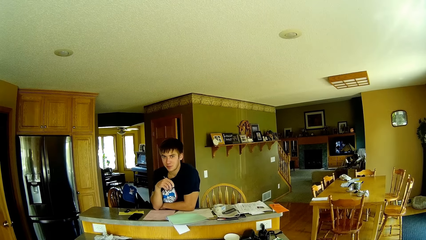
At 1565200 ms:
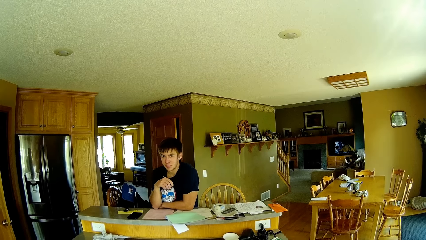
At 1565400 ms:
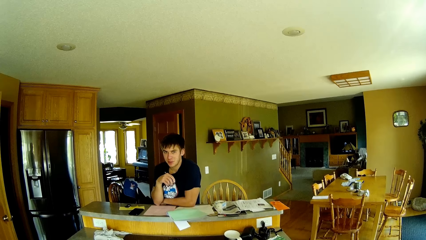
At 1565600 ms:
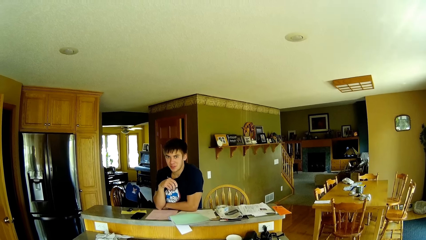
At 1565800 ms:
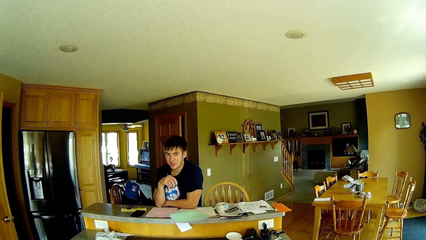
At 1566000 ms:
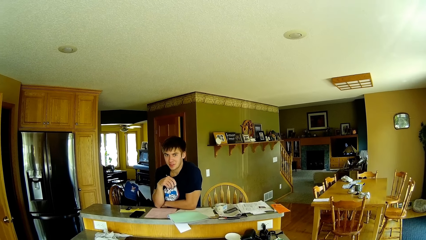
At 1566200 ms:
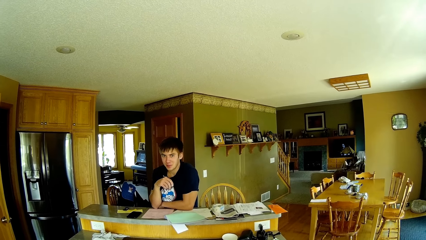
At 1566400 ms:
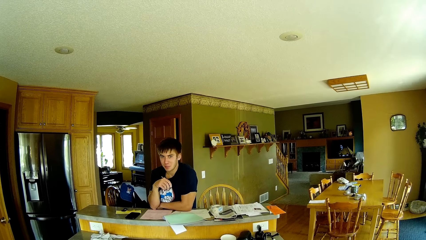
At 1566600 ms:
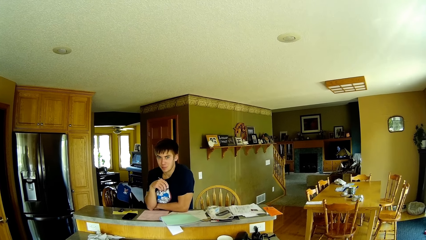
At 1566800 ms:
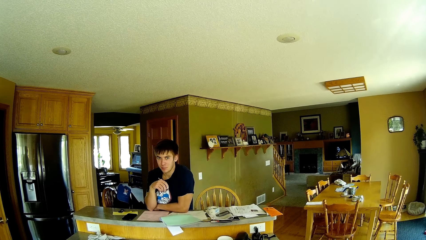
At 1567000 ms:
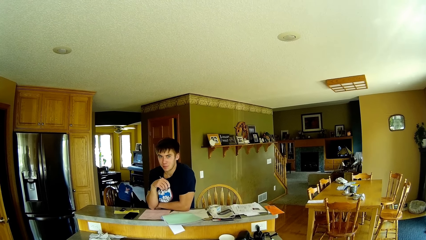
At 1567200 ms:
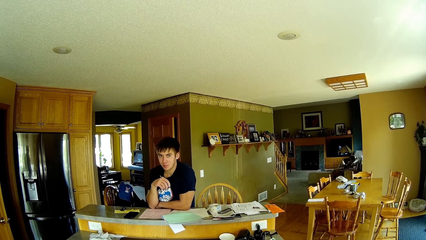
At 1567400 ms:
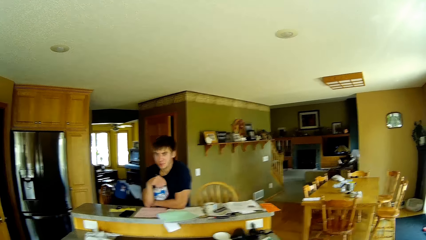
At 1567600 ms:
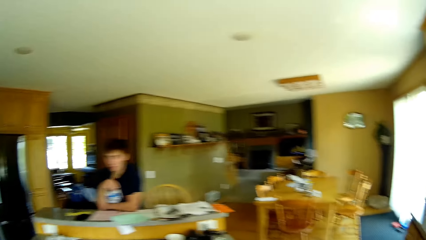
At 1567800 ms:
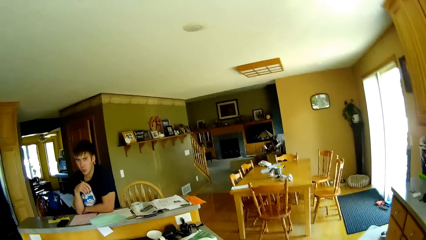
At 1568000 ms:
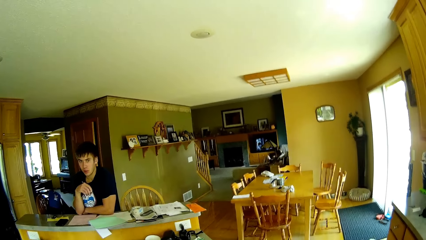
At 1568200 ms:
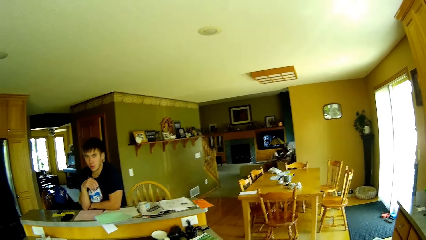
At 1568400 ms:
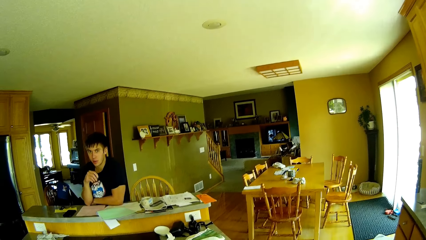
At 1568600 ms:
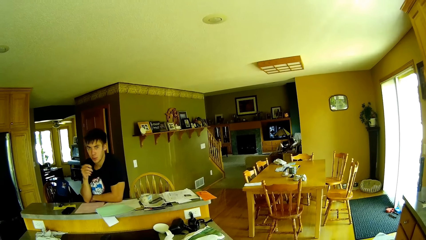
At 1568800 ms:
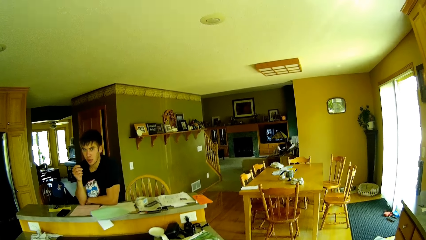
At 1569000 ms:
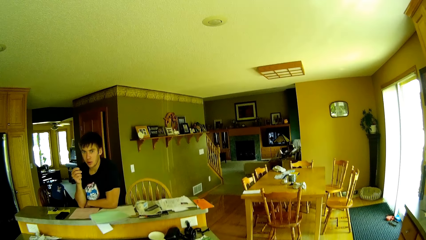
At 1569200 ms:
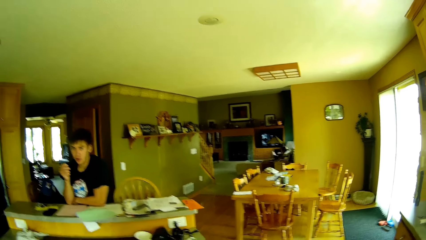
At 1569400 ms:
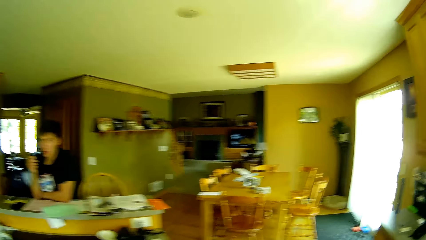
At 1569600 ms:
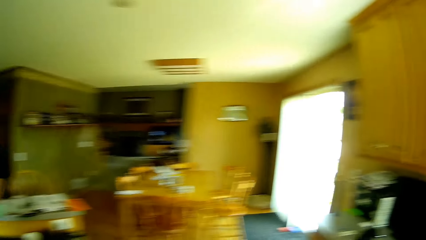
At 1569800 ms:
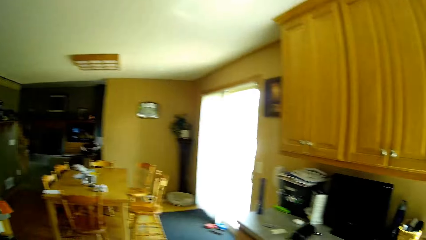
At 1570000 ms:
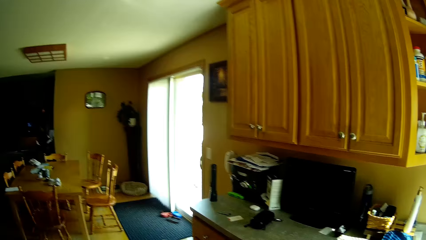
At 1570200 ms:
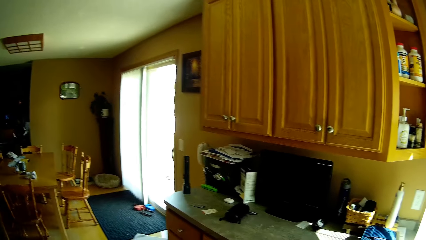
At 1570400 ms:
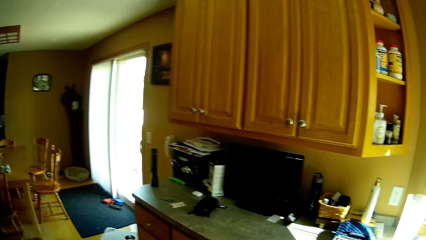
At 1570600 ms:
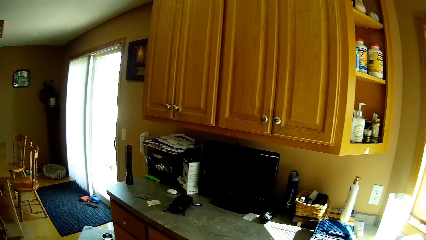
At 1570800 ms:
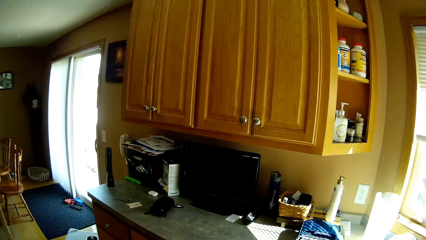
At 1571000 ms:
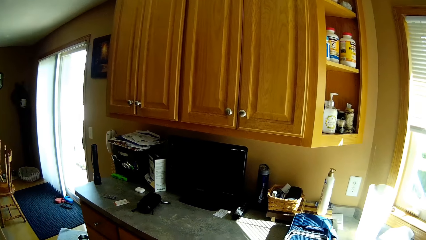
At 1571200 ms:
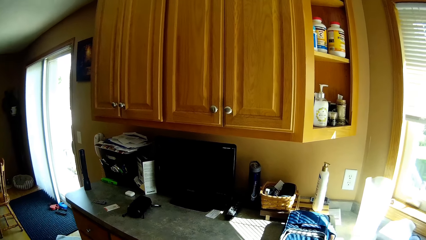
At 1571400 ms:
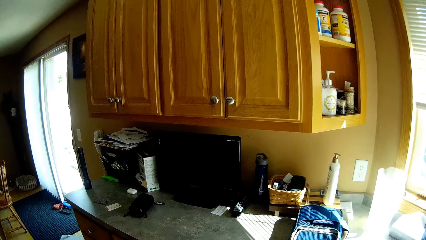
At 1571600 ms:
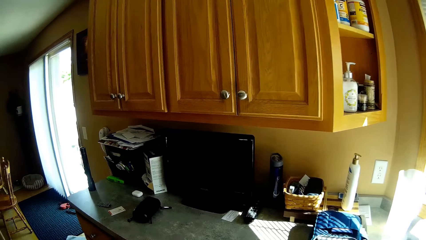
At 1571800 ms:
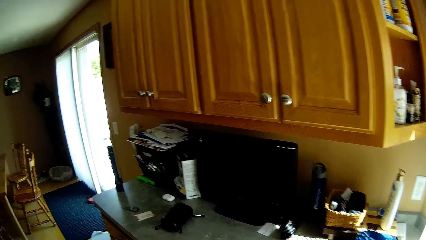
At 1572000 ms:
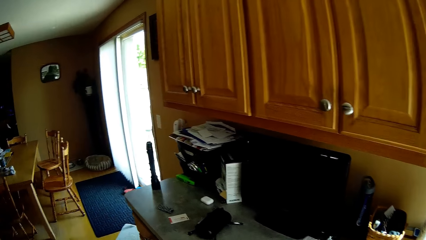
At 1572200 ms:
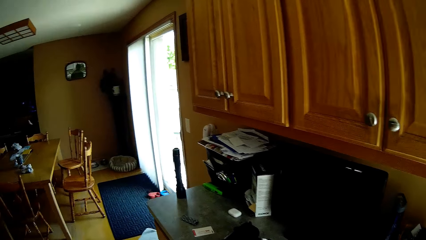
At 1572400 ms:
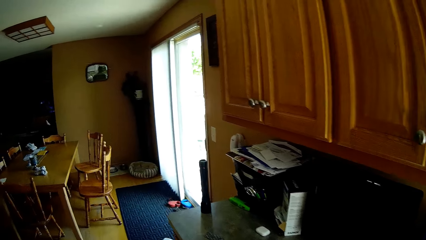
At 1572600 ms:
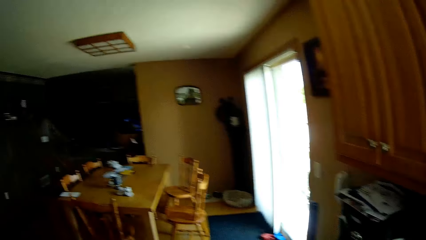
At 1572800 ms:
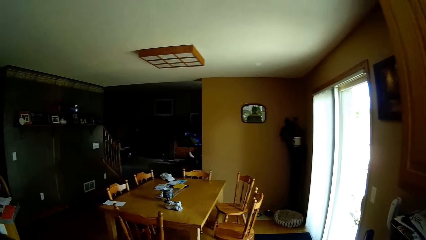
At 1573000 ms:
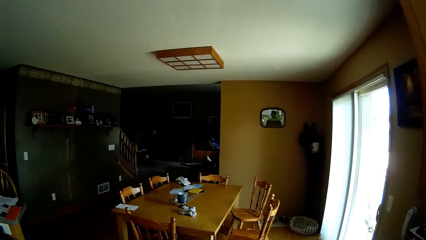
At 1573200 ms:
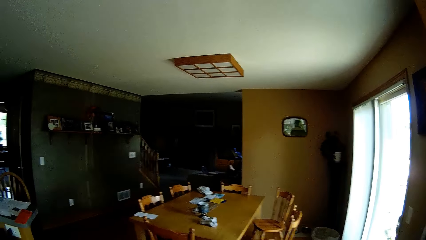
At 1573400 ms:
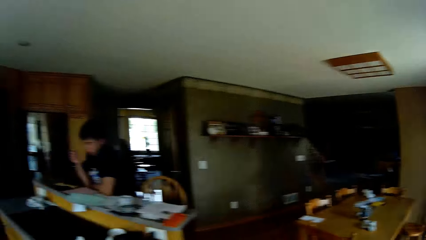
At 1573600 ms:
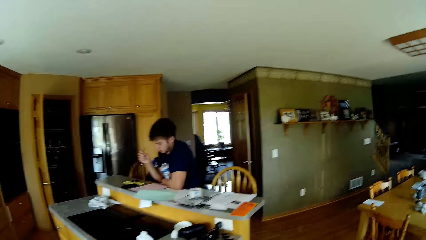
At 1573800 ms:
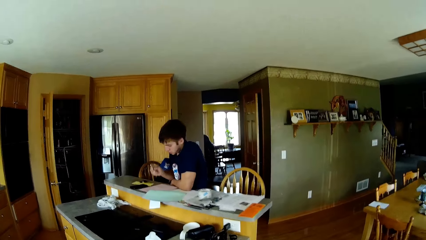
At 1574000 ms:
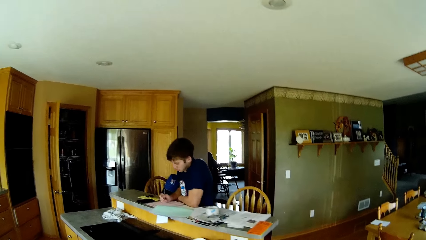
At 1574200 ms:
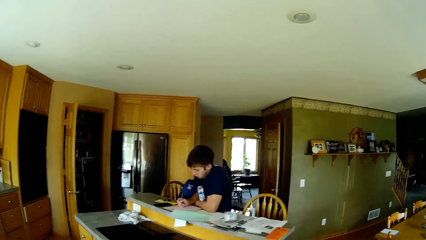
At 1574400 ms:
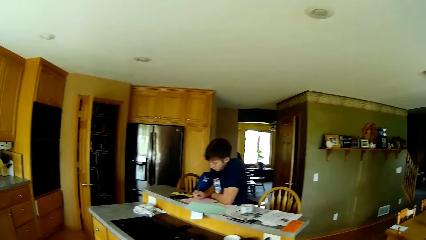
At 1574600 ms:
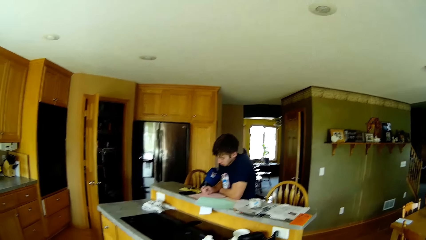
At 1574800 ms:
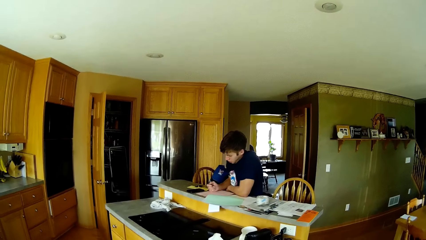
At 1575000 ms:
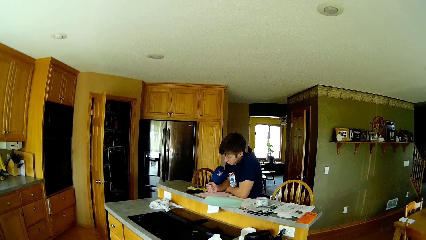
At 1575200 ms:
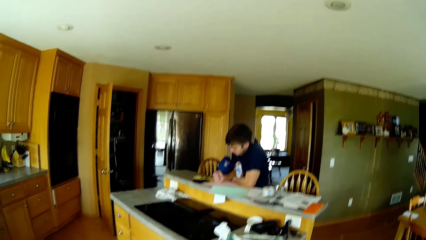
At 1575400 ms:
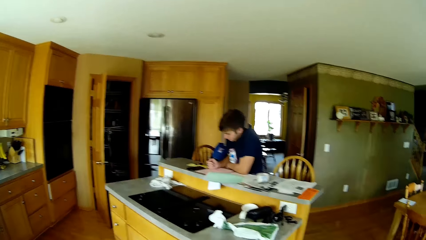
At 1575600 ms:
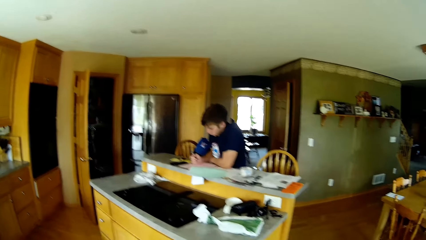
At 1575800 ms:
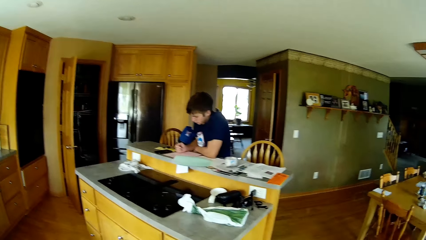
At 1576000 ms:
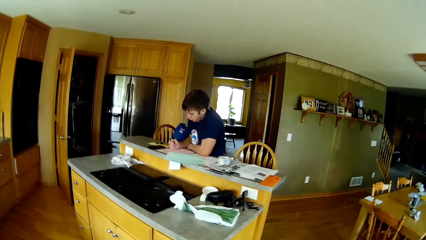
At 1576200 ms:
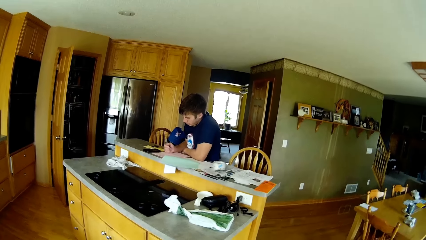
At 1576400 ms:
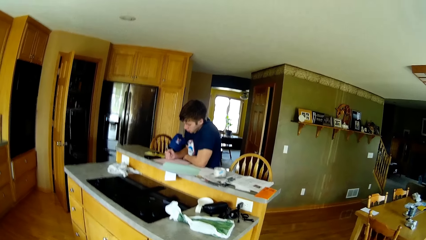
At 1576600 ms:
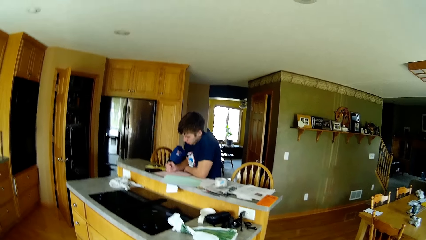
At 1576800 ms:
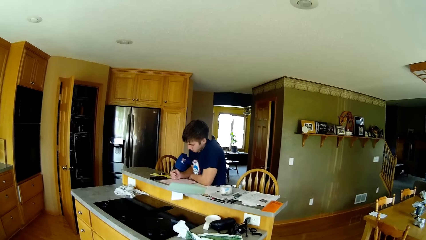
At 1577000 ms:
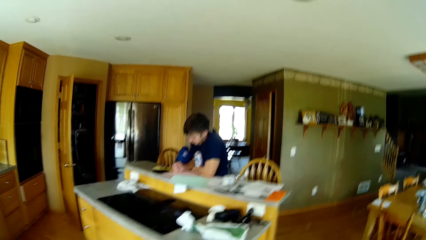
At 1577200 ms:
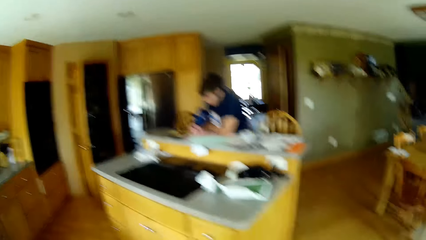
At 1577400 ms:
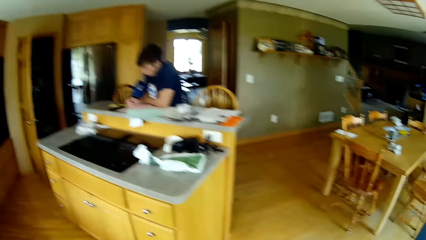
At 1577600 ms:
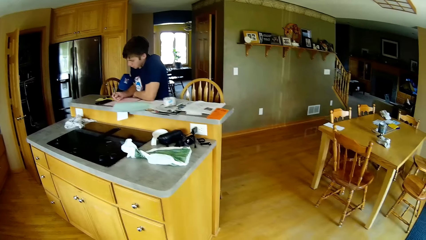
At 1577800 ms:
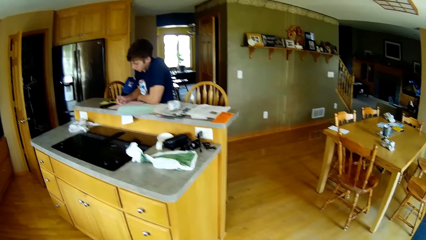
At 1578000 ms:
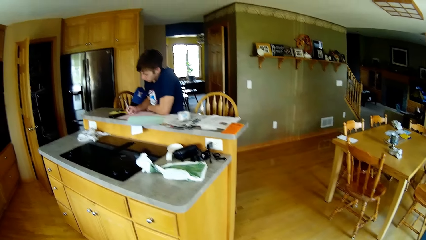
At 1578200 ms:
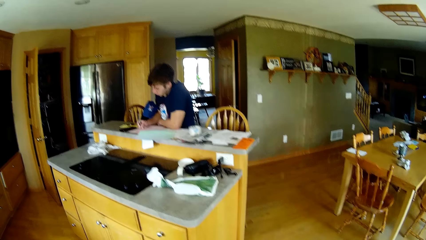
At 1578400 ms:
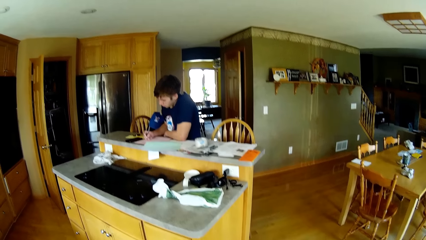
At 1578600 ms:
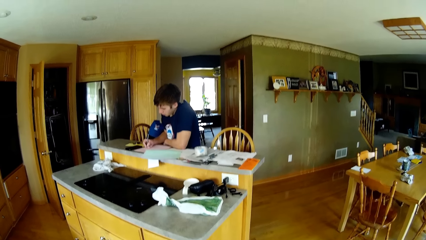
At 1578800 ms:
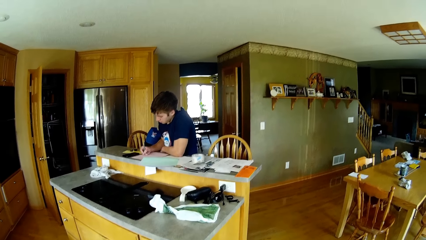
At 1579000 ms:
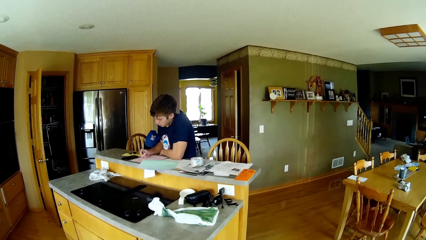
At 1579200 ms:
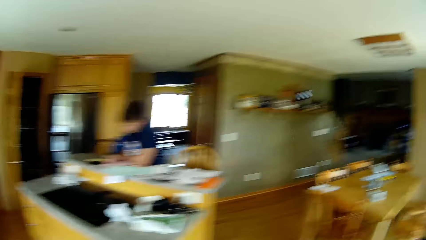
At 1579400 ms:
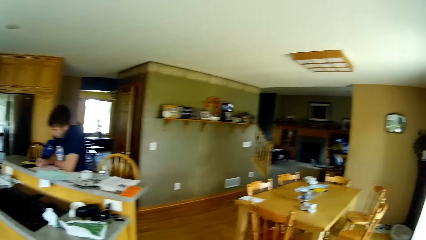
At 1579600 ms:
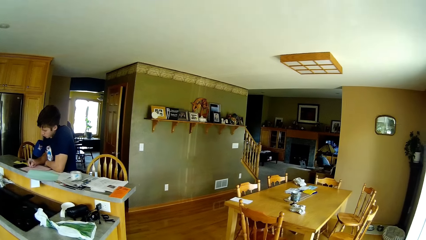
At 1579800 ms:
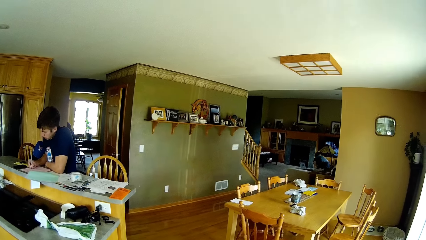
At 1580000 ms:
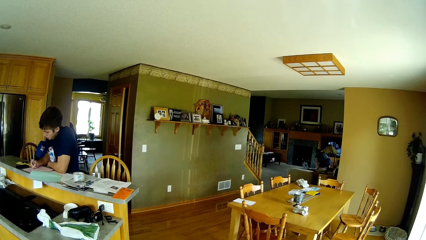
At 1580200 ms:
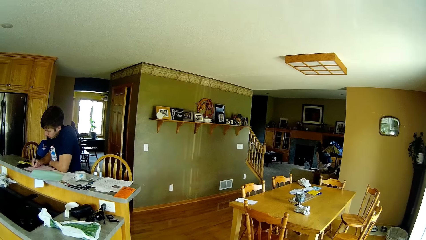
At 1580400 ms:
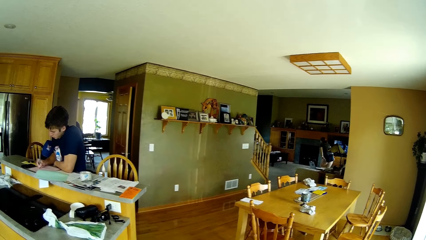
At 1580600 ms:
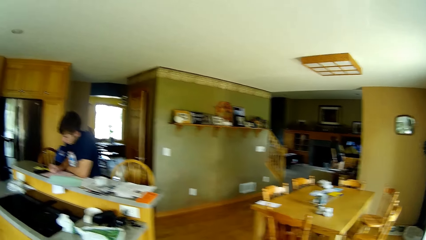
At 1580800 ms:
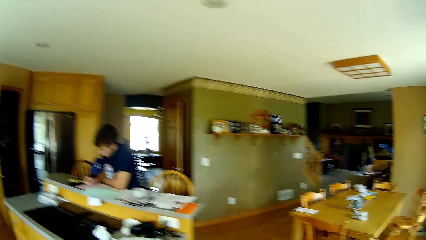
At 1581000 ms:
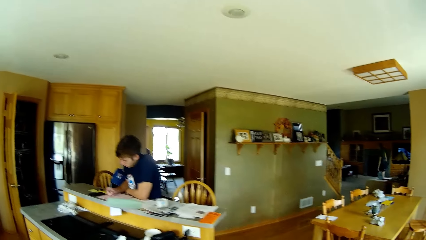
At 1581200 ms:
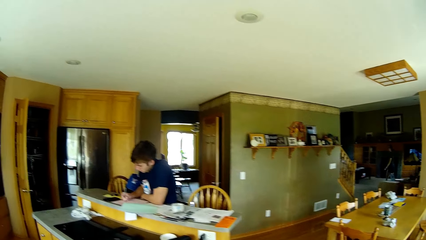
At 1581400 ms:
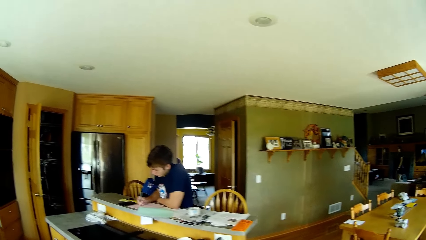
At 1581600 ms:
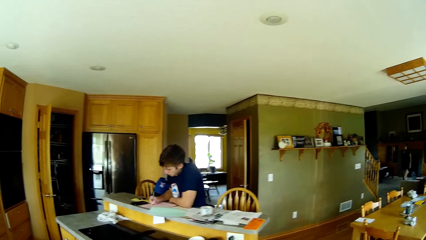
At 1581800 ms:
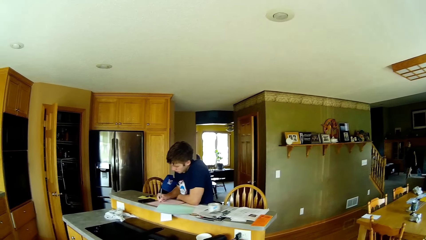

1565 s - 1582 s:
The camera wearer converses with a man. They walk in the room. They dialogue with the man. The man holds a pen. The camera wearer dialogues with the man. The man writes in a book and converses with the camera wearer. A woman converses with the camera wearer. The woman walks into the room. The camera wearer dialogues with the woman.
